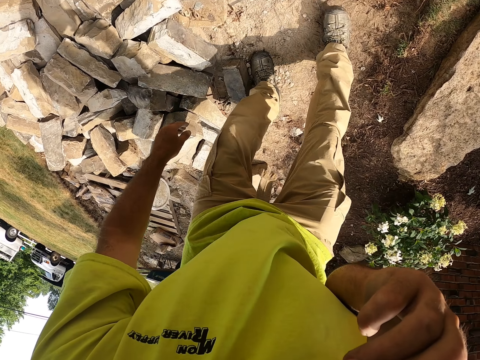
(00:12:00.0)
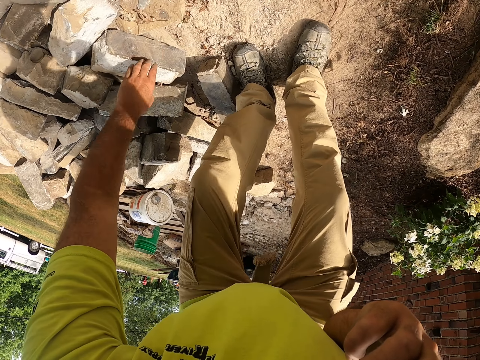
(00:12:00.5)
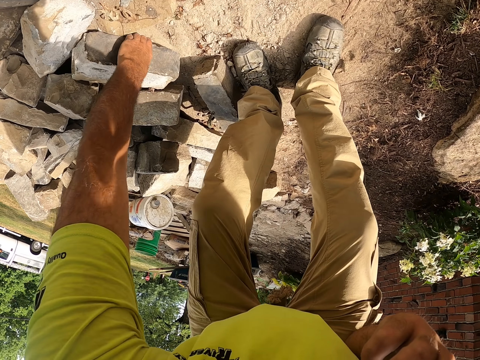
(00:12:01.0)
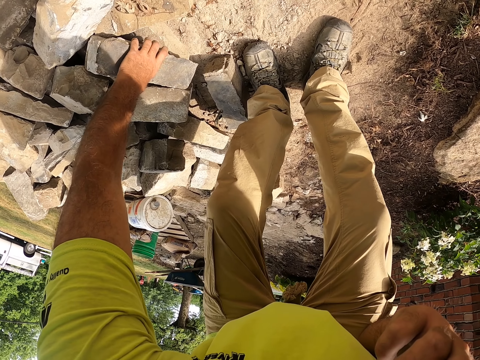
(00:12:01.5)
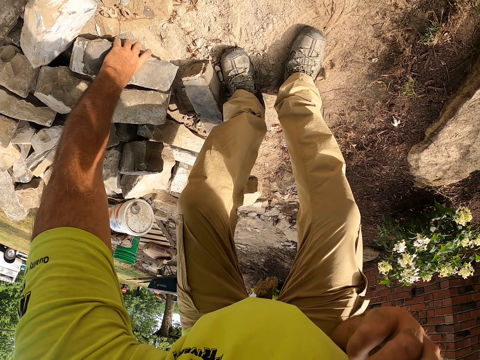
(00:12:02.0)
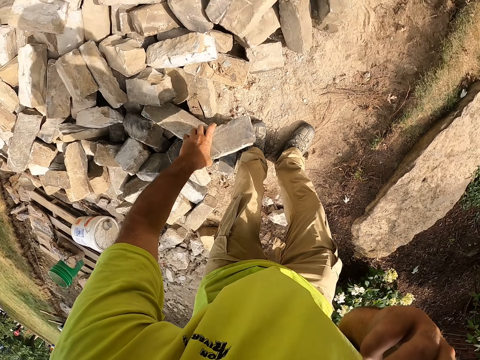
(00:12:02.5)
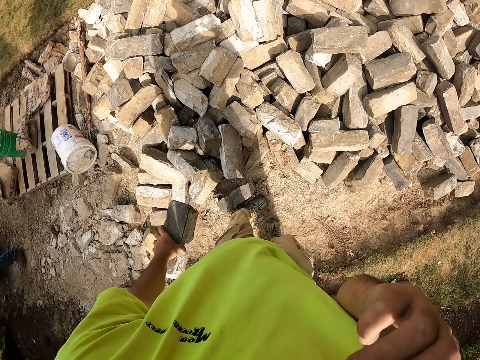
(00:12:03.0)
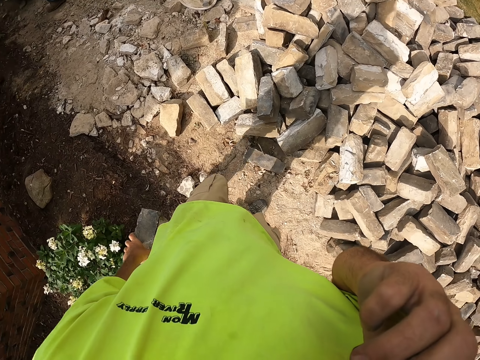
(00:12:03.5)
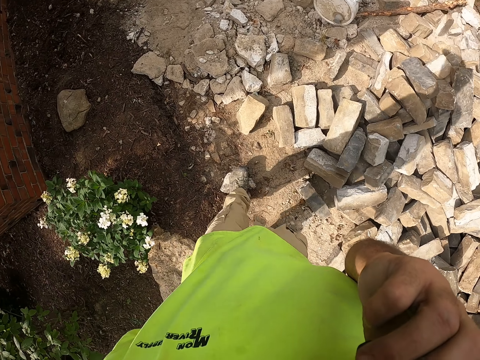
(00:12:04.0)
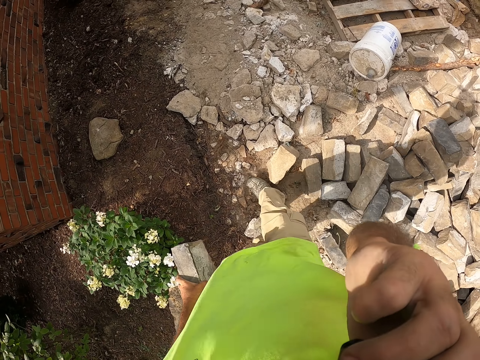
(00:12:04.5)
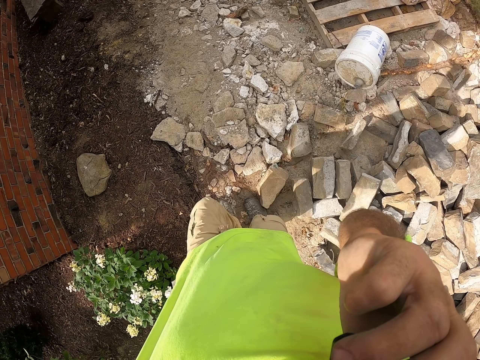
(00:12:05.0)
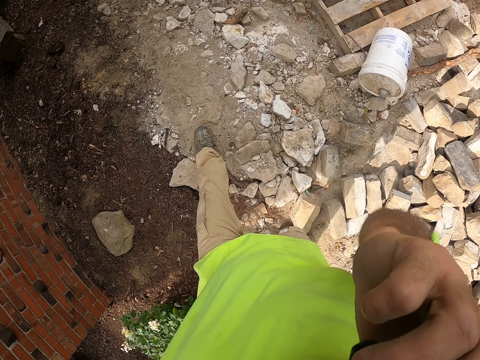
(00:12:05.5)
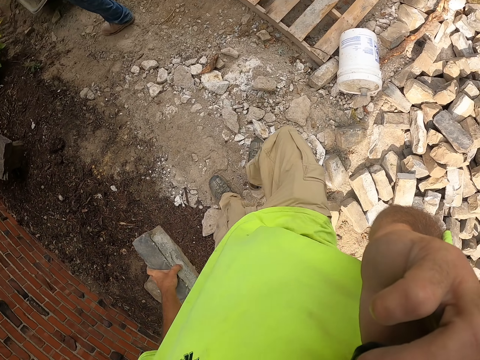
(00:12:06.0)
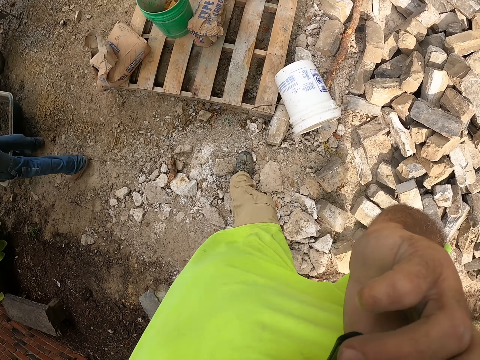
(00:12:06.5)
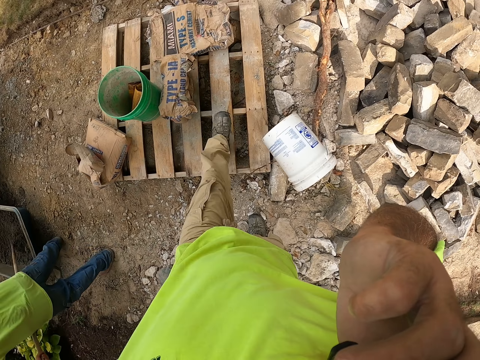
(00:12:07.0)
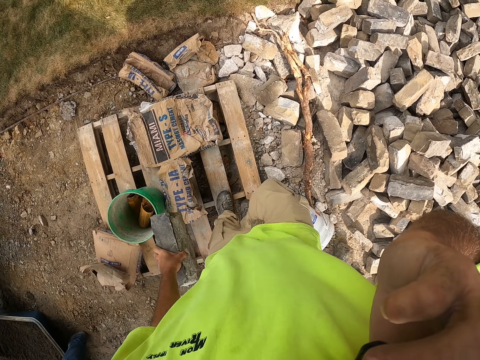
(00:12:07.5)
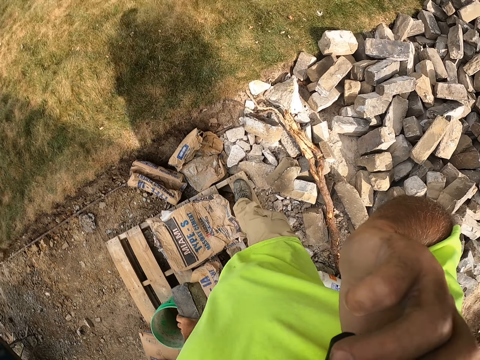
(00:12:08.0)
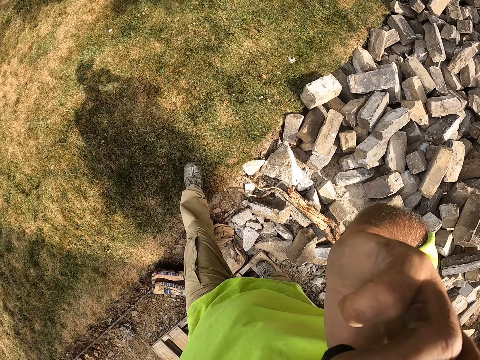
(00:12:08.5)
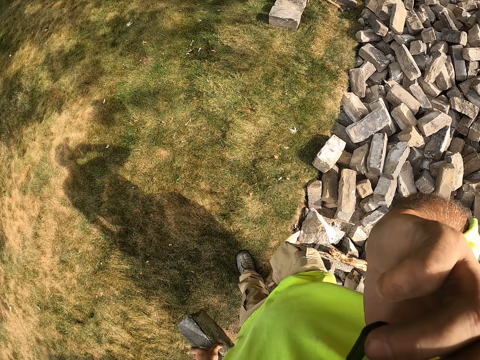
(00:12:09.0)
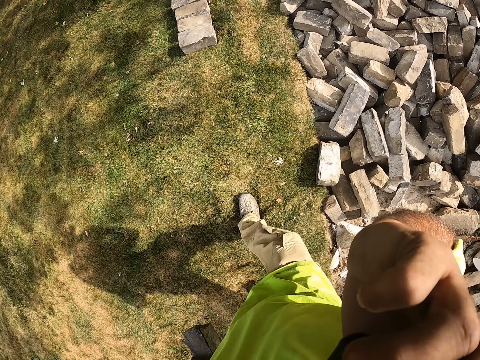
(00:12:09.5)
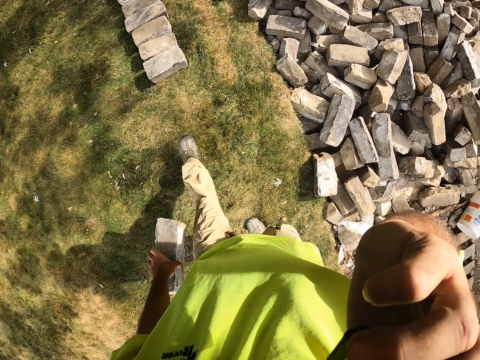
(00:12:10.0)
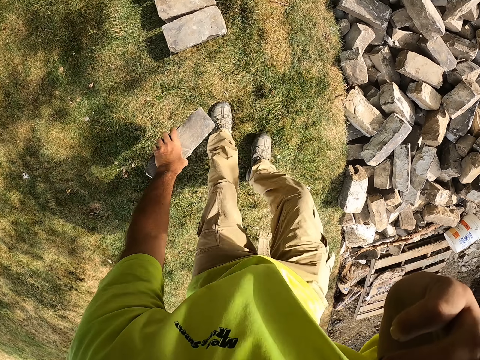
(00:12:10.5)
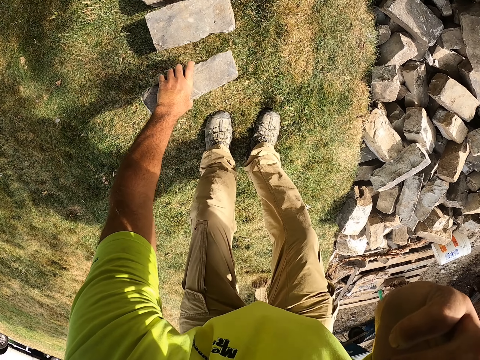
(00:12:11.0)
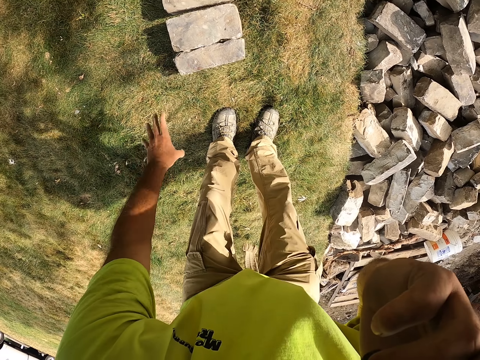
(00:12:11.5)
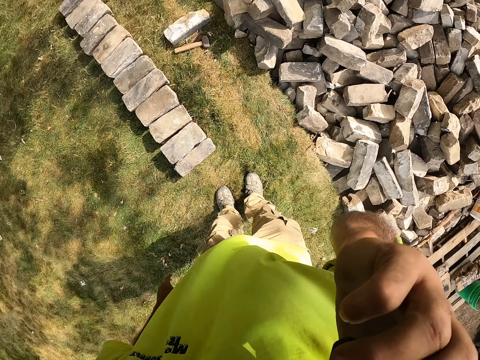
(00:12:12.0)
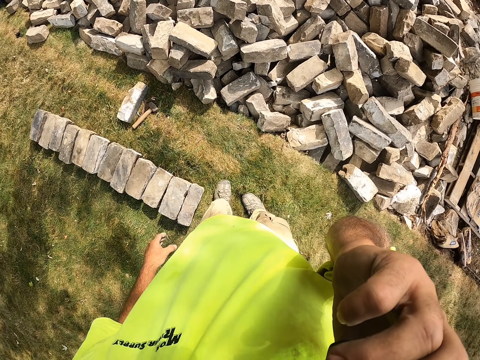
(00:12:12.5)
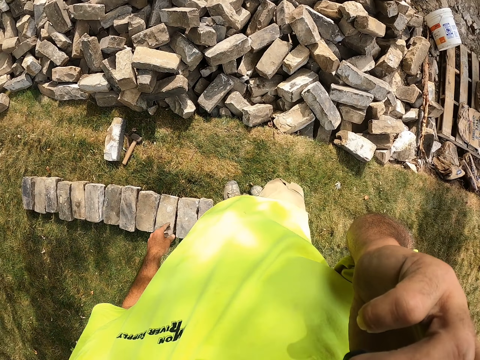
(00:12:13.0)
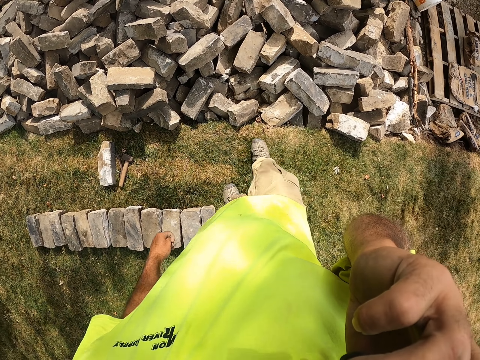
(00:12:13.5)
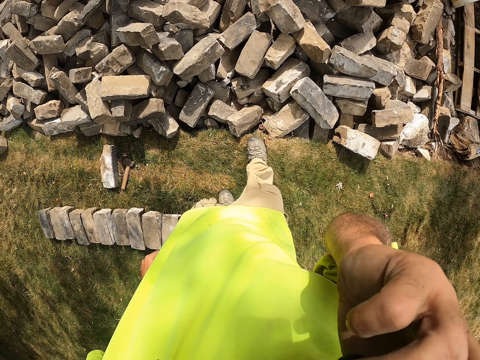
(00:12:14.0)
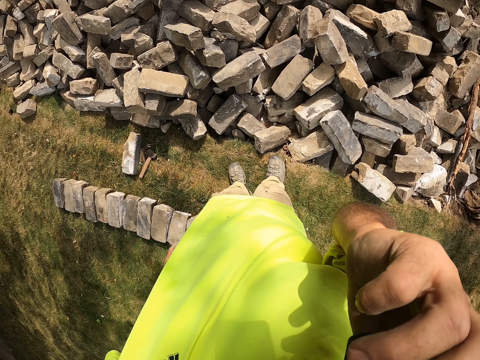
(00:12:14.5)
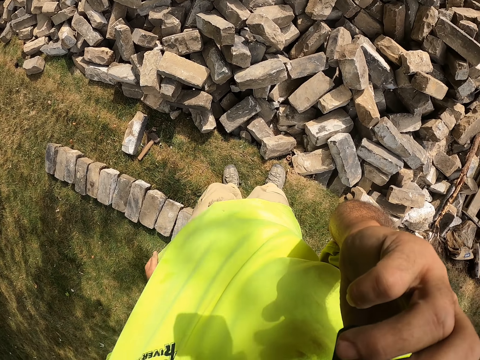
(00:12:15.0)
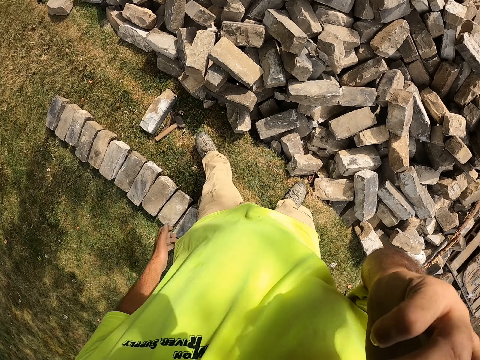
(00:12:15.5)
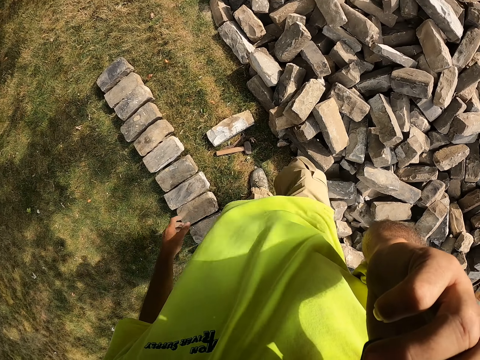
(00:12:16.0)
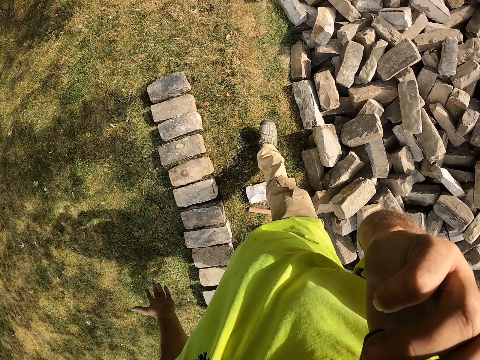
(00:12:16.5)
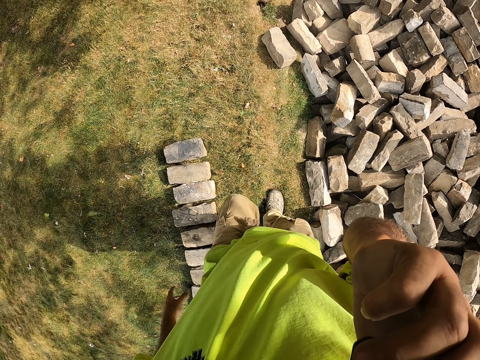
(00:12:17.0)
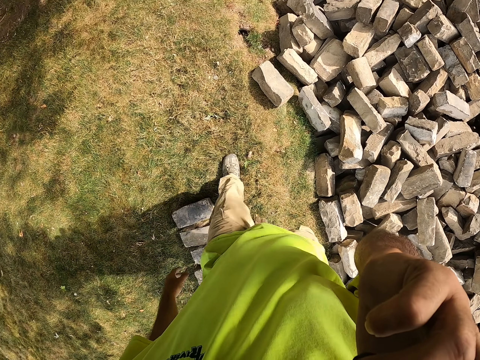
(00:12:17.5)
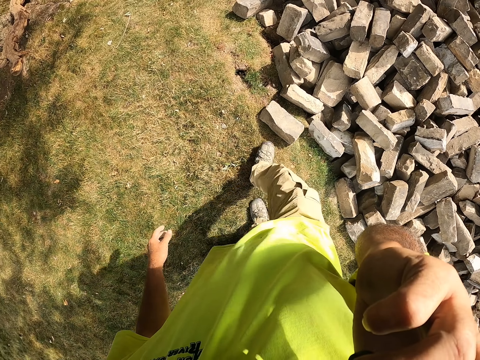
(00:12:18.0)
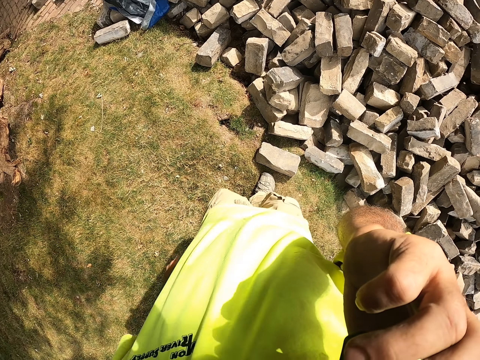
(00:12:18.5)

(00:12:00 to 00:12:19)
The camera wearer bends. They pick a brick. They walk. They hold the brick. They drop the brick on the grass. They walk. They talk with the phone, with gestures.

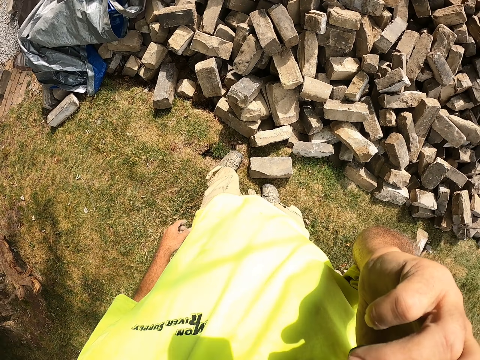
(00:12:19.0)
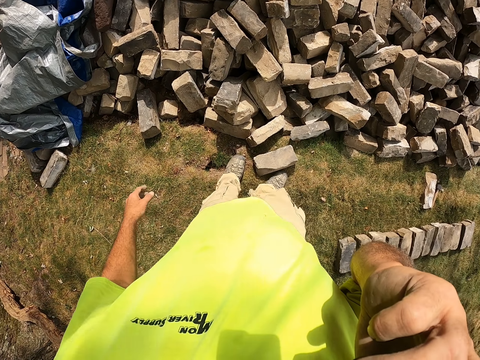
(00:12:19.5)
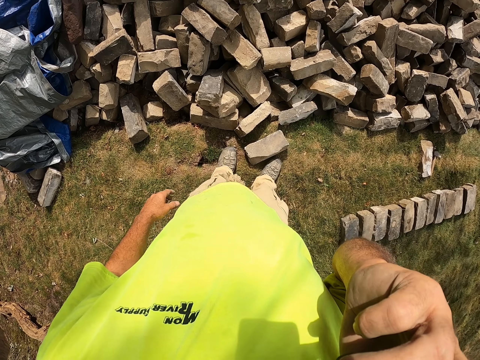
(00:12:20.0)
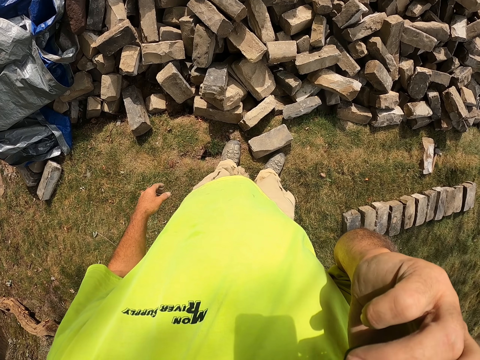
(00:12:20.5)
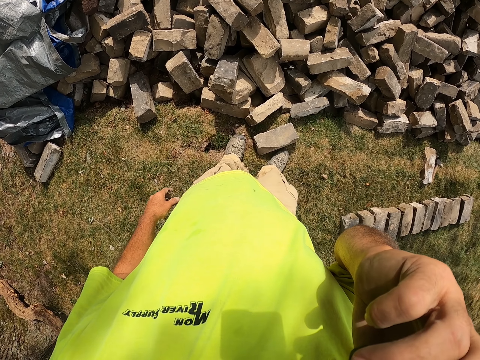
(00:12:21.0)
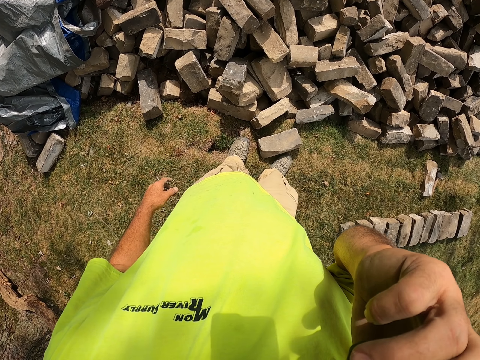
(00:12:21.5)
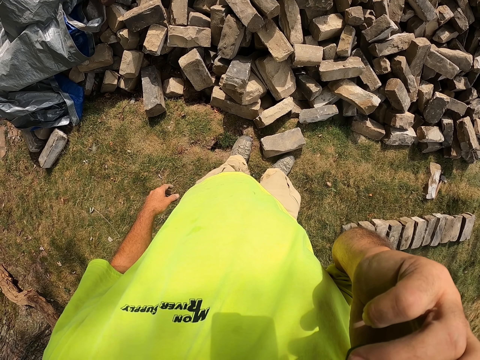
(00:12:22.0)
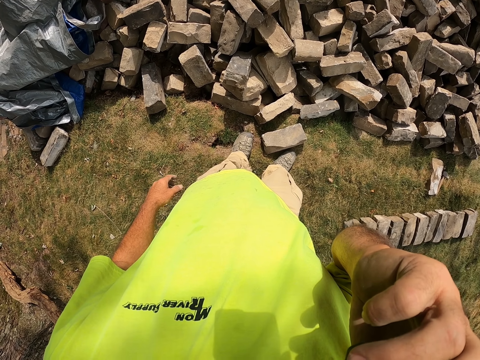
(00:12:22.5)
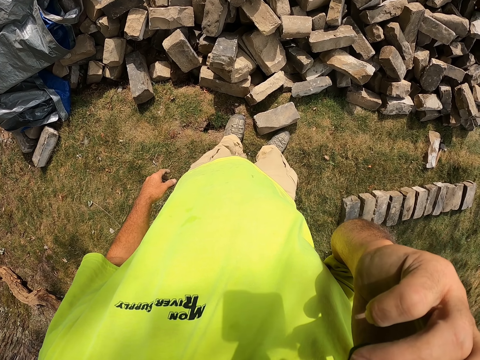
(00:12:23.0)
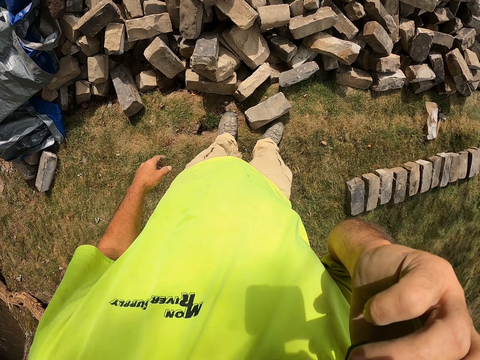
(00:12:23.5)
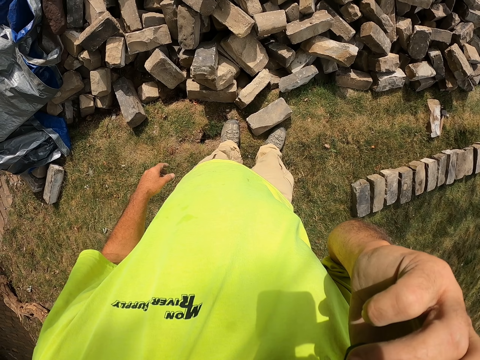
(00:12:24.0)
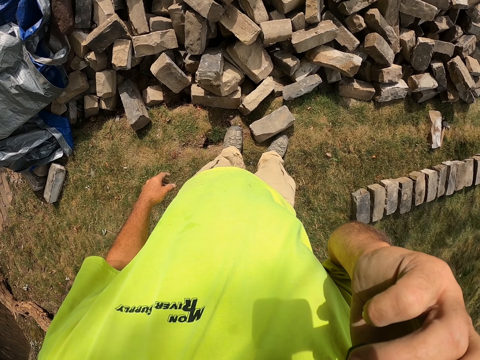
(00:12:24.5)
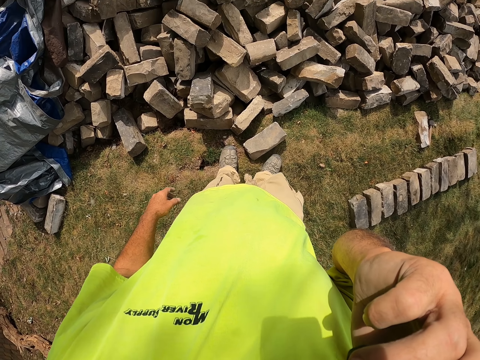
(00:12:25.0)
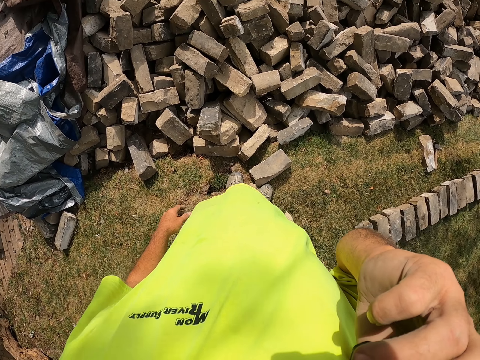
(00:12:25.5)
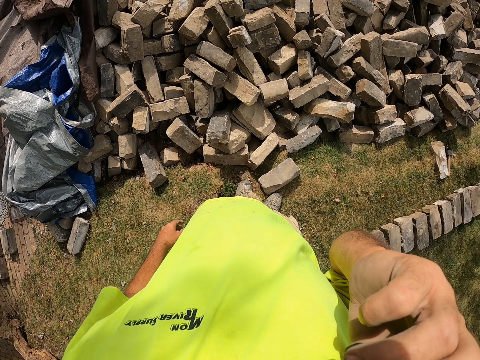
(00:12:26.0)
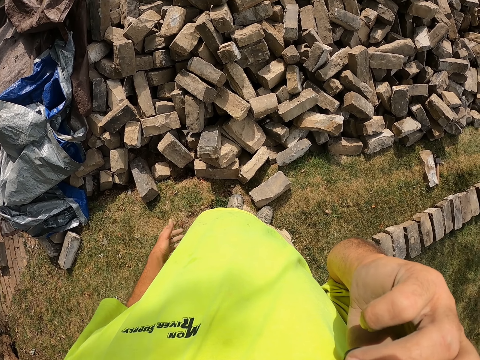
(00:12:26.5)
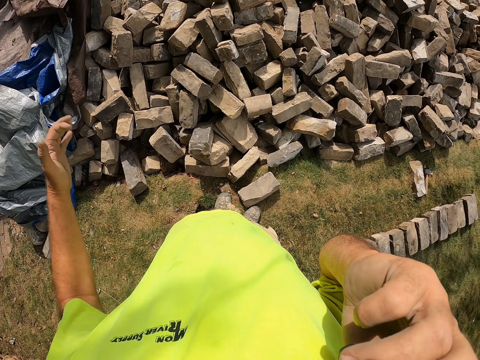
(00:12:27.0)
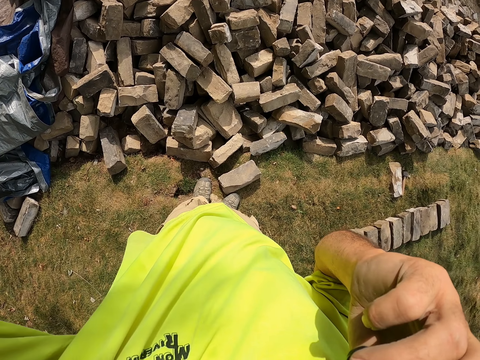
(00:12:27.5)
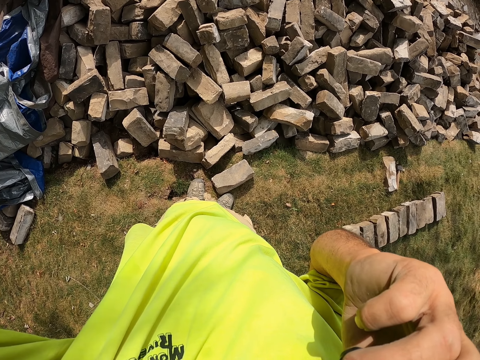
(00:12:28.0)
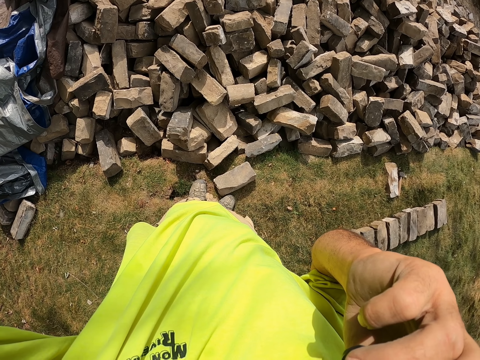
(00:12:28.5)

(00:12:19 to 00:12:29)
The camera wearer lifts the right hand.
